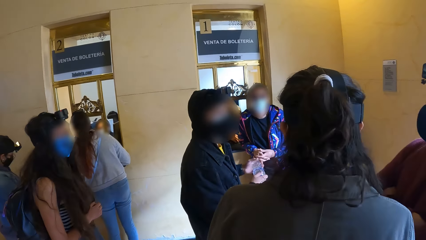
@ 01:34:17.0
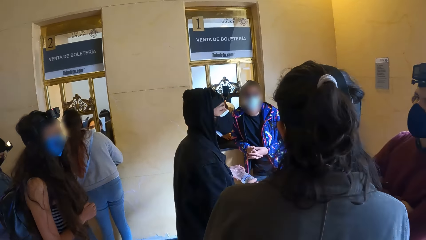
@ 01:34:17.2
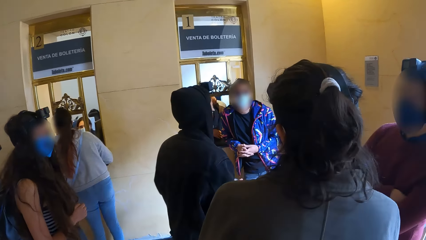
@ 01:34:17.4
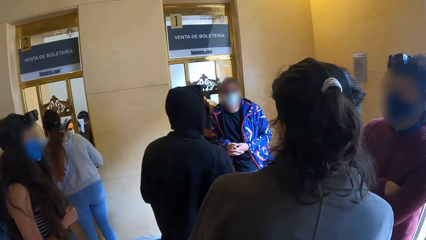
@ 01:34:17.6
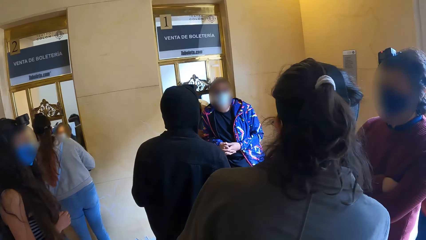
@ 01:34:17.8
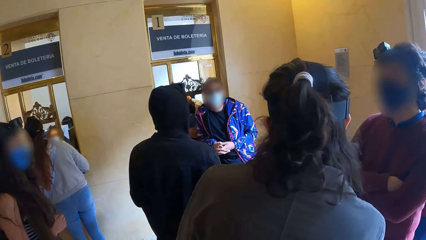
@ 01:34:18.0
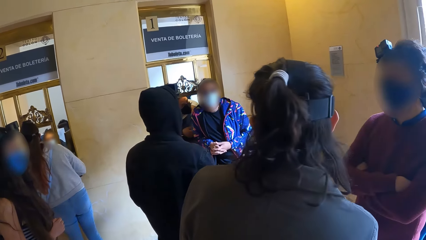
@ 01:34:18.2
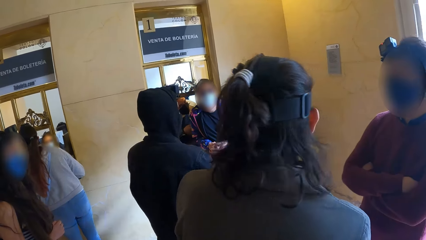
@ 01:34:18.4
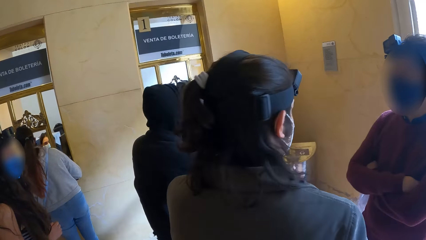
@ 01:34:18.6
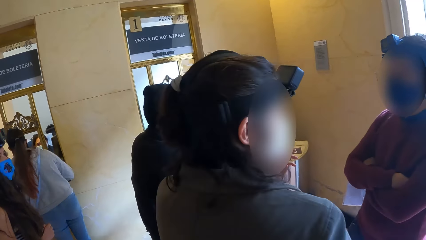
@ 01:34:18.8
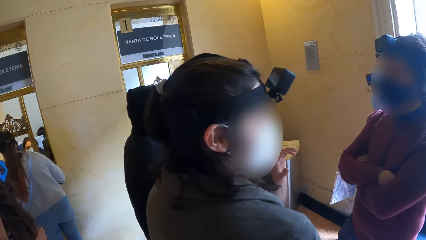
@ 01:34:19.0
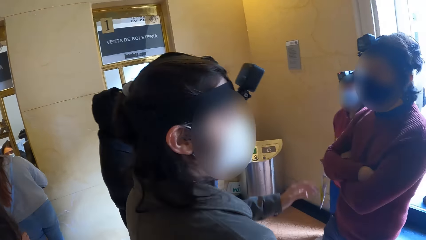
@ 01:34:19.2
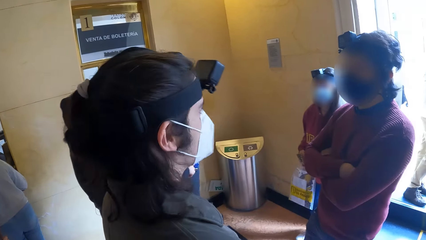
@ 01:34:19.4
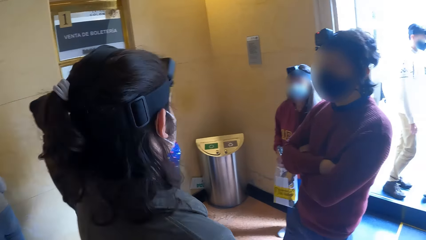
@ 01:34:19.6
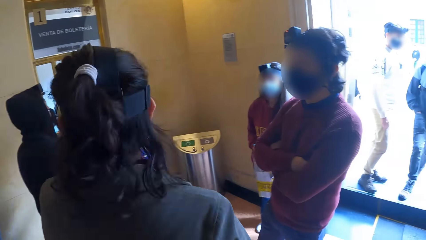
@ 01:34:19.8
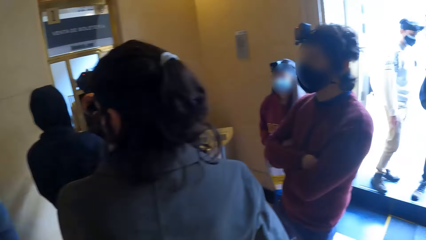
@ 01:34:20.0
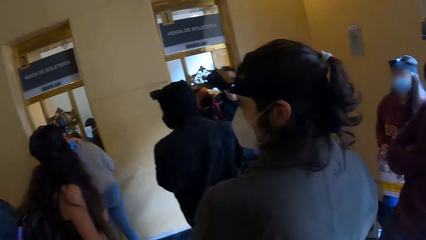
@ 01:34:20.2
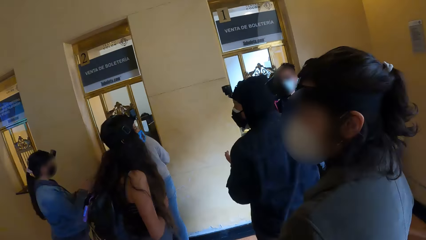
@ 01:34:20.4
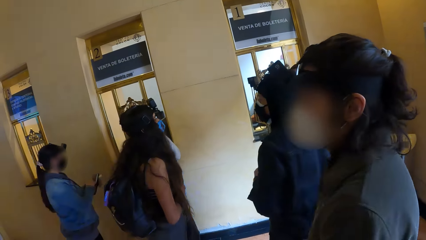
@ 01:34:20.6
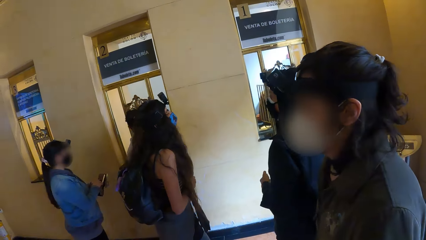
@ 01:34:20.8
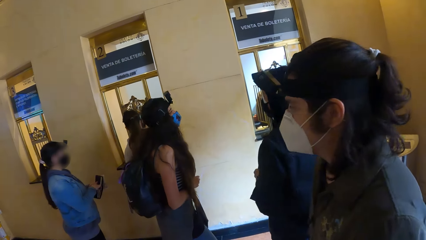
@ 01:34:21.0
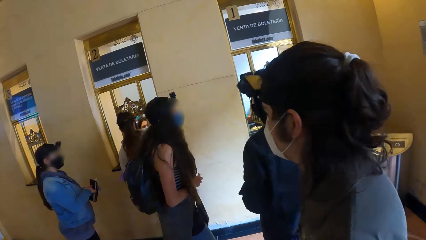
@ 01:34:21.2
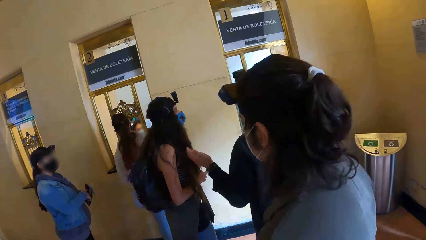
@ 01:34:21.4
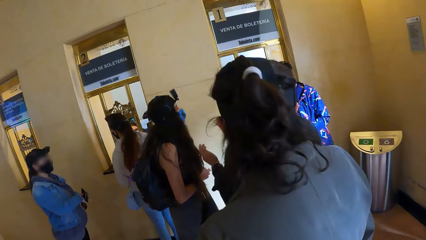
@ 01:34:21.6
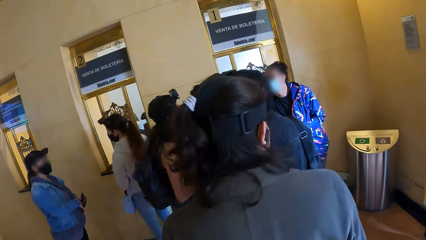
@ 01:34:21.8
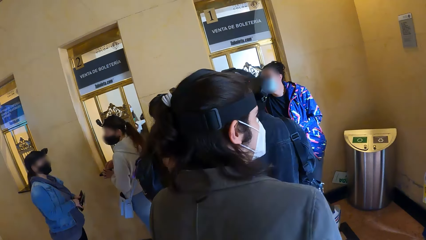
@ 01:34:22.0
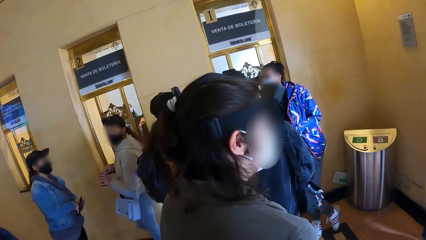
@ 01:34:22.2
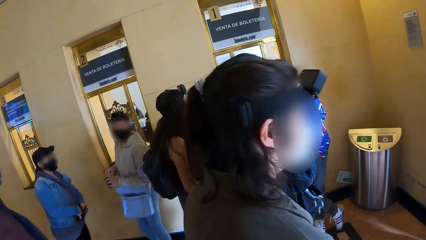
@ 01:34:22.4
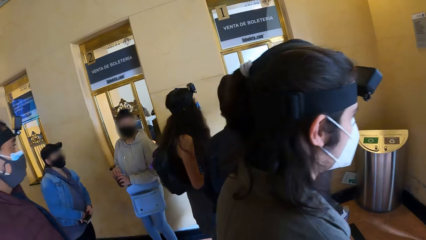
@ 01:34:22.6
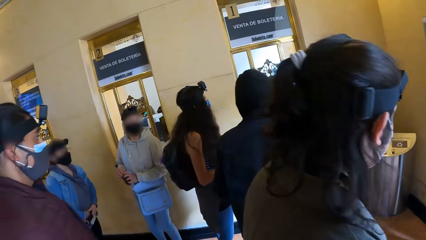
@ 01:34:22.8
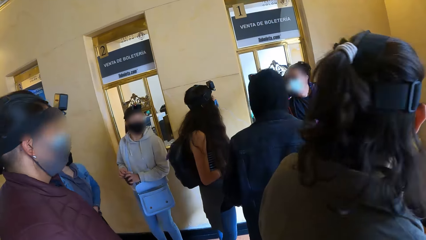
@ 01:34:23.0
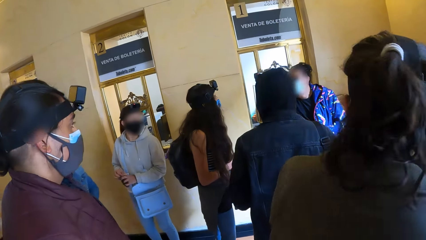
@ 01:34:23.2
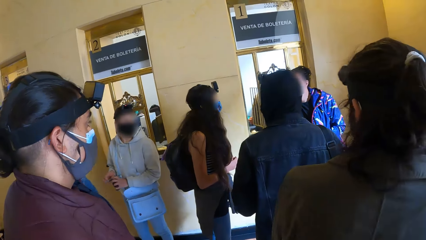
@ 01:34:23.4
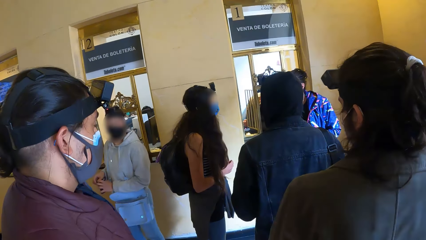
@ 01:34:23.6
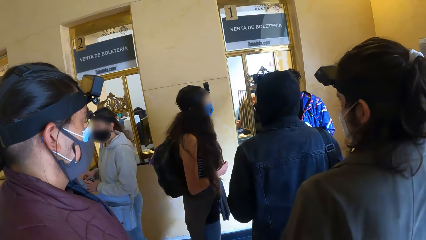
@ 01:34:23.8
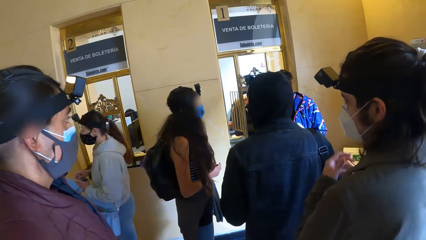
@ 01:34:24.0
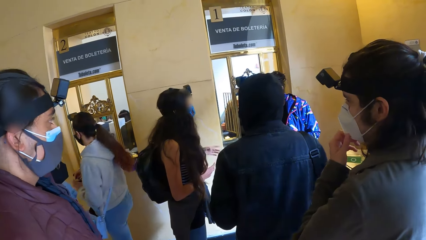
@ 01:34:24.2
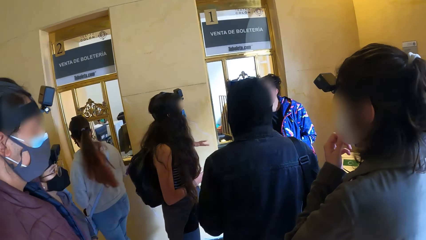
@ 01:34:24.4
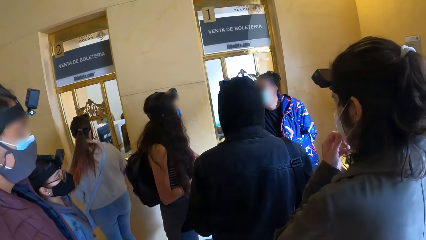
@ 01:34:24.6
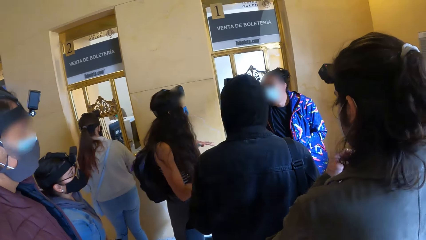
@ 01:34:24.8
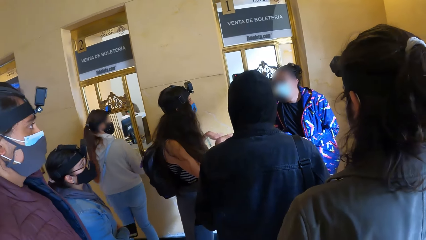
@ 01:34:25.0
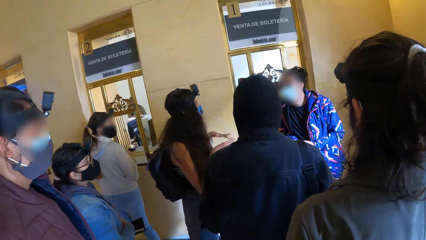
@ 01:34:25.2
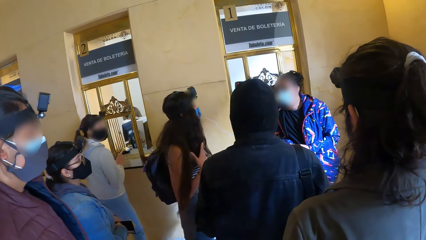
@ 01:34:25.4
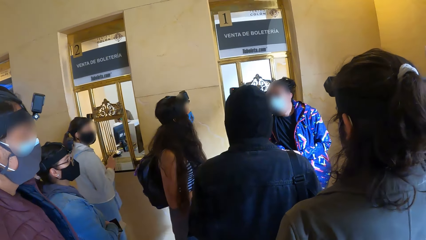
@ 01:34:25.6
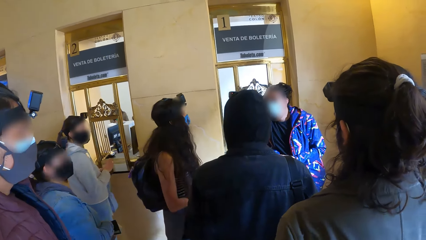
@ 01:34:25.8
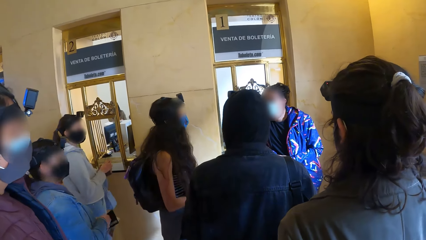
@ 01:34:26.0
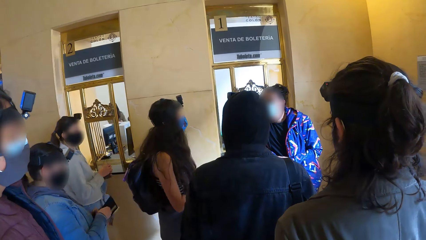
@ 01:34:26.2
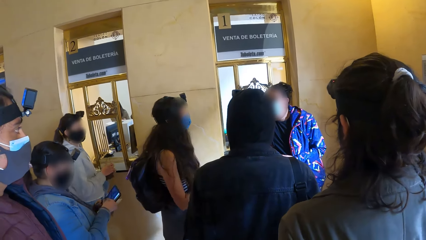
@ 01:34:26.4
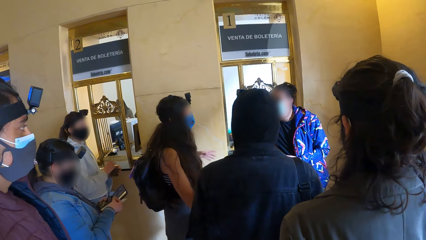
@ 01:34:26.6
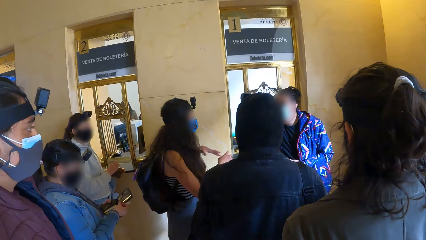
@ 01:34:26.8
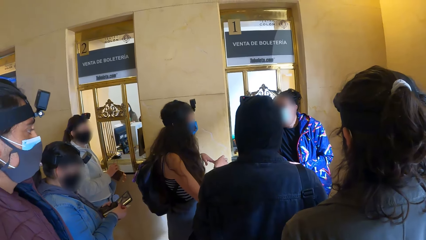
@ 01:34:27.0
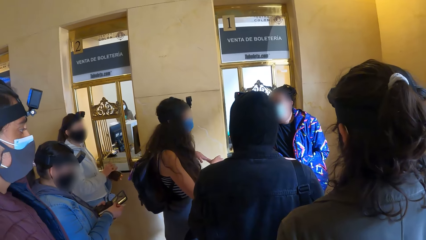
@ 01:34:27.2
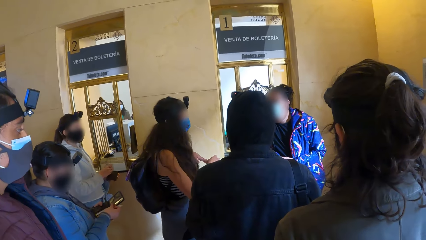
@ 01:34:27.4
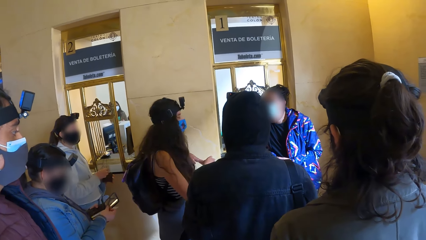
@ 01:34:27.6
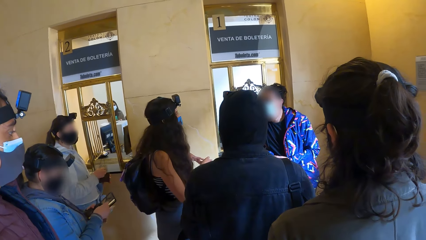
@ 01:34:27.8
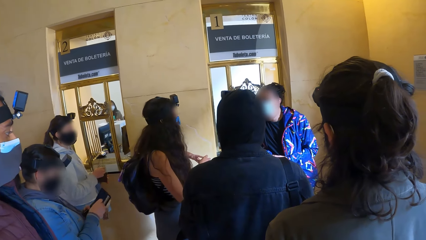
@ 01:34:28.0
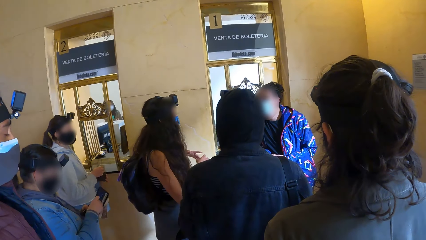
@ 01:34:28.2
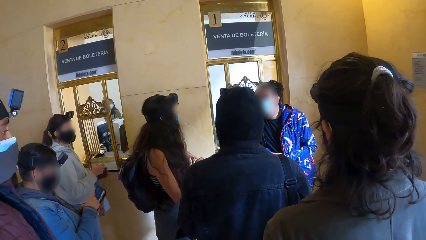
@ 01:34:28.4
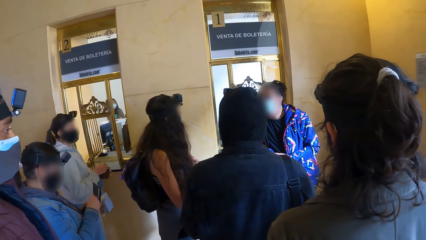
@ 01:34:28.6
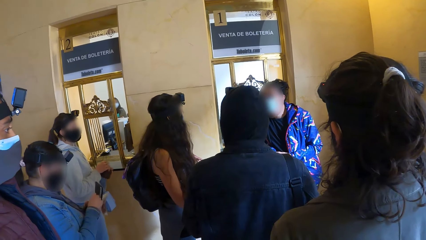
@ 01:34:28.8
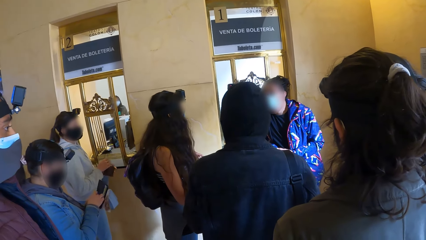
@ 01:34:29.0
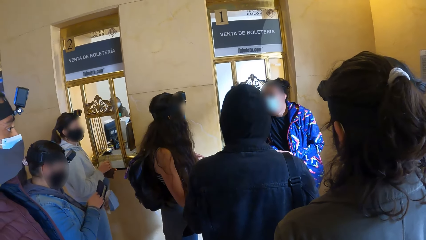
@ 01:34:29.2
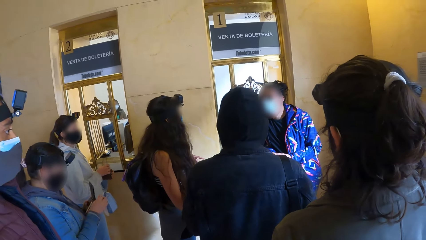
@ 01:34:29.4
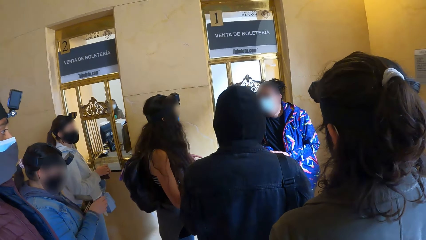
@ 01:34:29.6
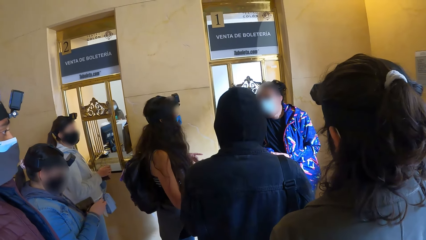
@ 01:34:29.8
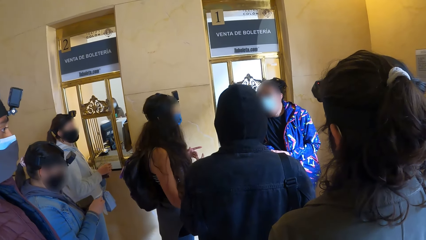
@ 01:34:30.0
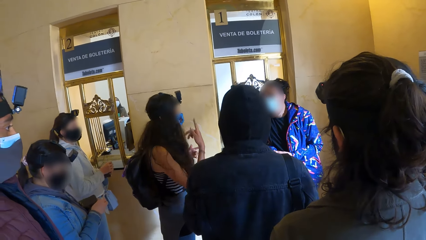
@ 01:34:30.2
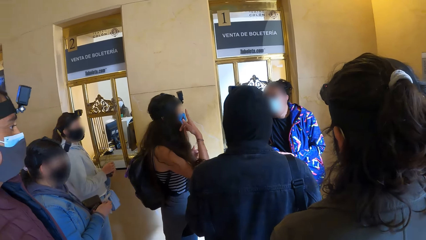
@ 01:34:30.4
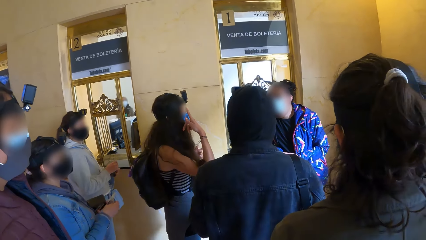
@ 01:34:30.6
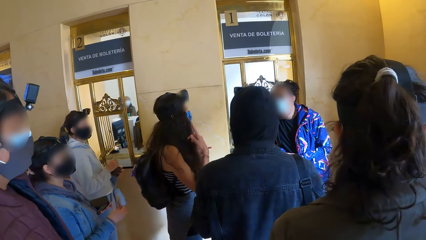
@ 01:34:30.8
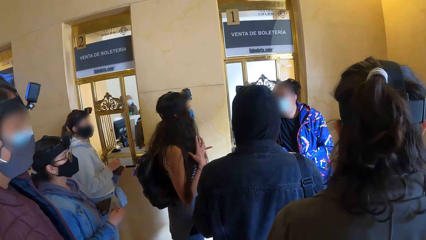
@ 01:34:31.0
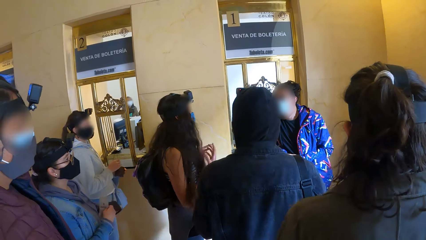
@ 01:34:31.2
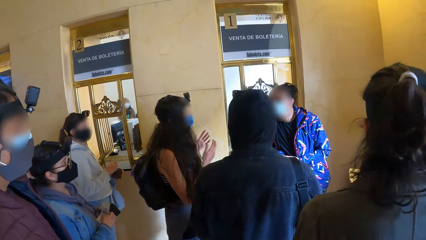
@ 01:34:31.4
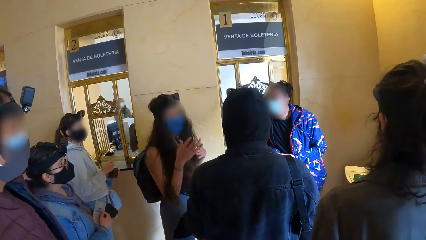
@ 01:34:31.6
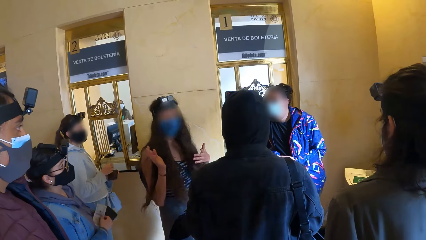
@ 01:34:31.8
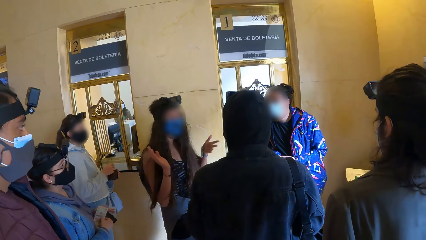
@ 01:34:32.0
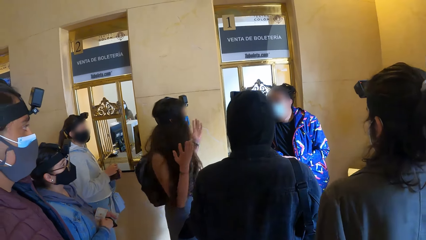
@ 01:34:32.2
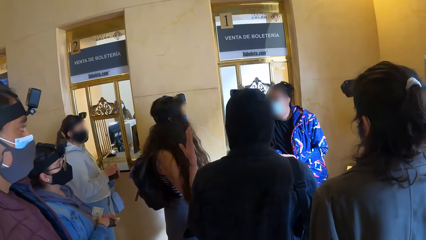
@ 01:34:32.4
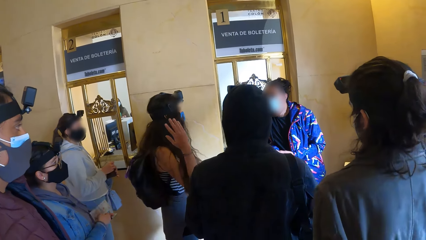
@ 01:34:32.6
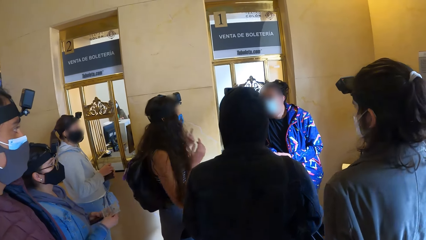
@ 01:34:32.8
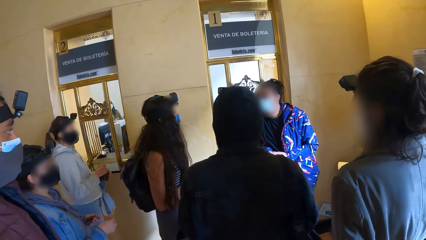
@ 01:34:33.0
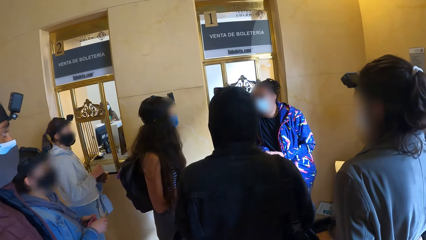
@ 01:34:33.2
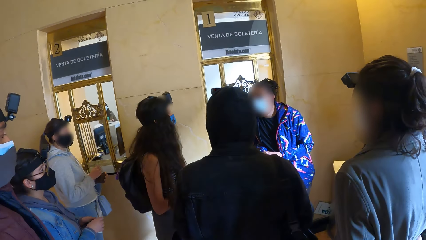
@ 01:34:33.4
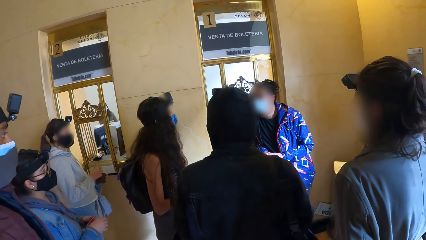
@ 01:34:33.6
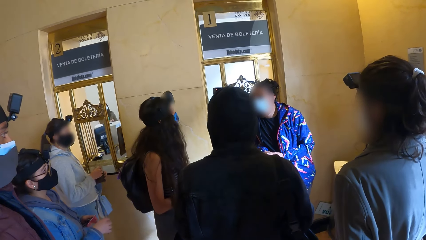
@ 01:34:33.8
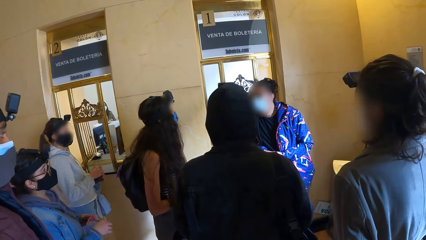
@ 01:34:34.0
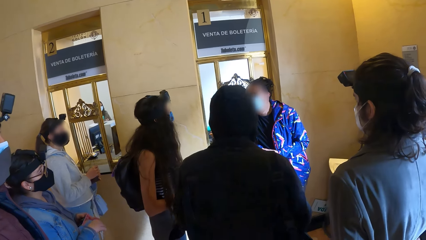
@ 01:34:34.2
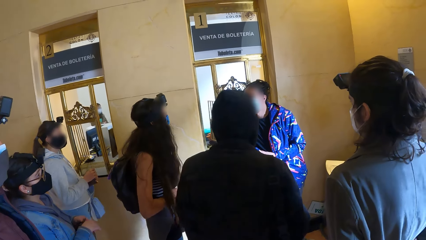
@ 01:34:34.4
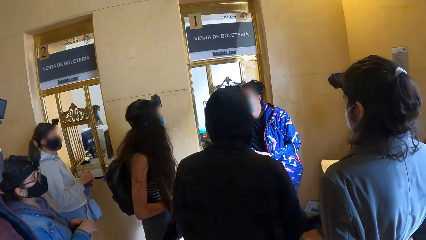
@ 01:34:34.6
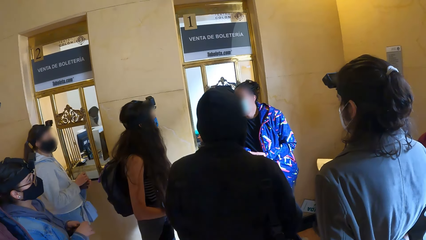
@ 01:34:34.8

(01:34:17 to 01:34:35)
A woman removes some money from a wallet in her left hand with her right hand. Another woman searches a wallet in her left hand with her right hand. A man touches his face with his left hand. A third woman converses with a fourth woman, another man and the group of people in the building.
